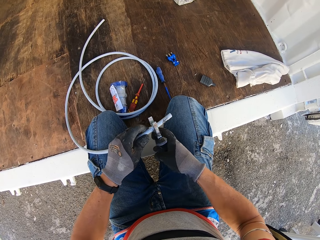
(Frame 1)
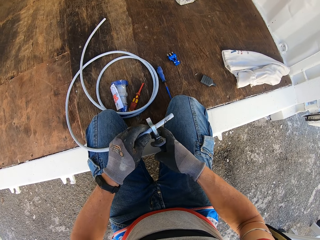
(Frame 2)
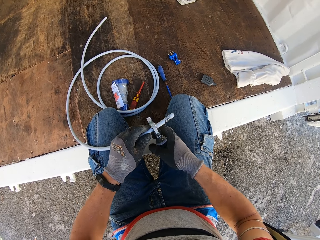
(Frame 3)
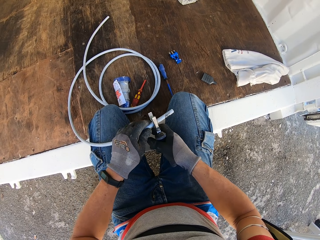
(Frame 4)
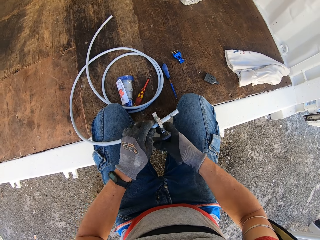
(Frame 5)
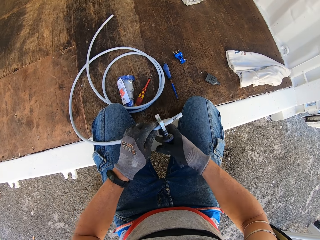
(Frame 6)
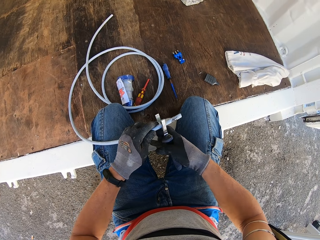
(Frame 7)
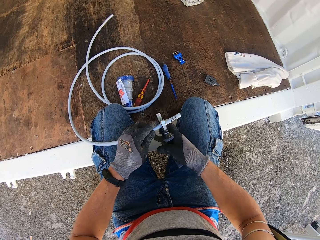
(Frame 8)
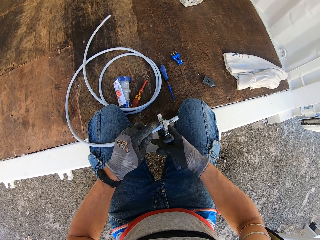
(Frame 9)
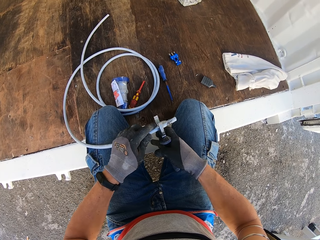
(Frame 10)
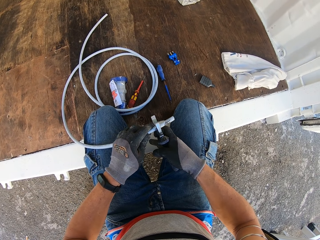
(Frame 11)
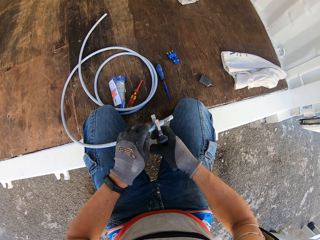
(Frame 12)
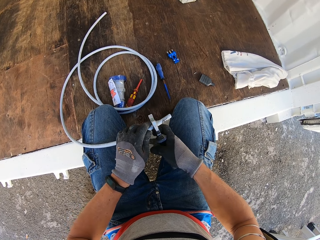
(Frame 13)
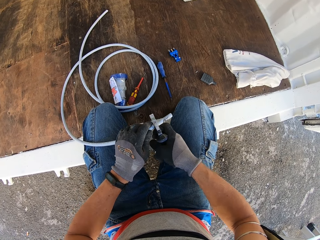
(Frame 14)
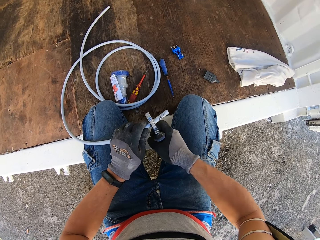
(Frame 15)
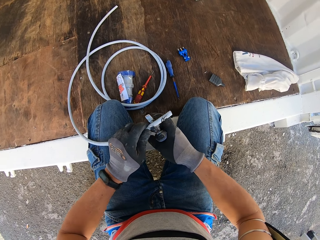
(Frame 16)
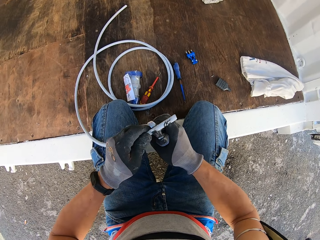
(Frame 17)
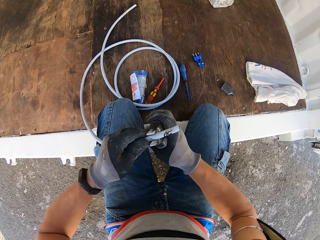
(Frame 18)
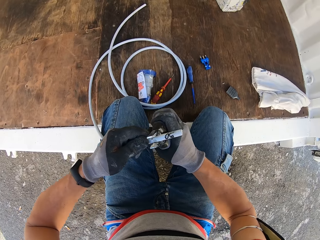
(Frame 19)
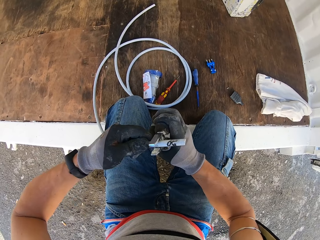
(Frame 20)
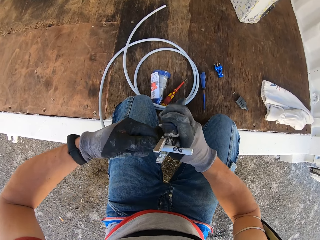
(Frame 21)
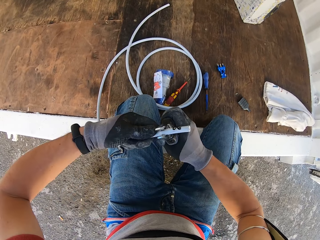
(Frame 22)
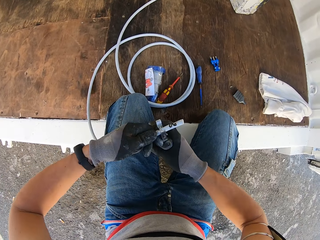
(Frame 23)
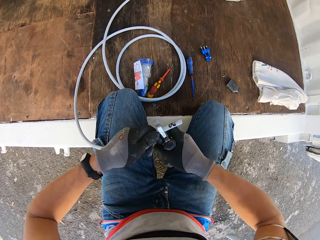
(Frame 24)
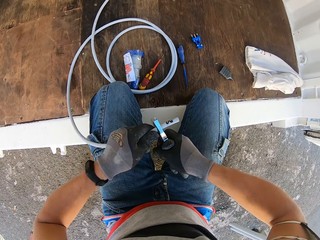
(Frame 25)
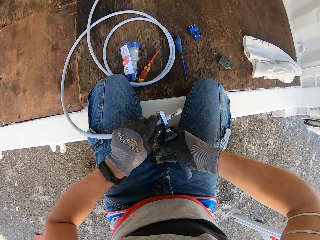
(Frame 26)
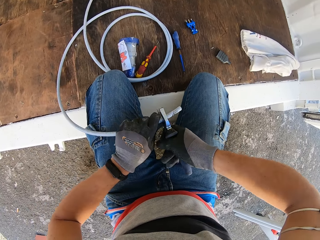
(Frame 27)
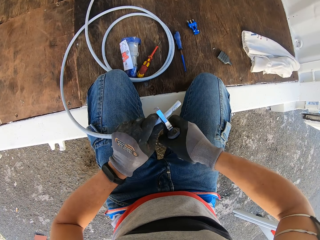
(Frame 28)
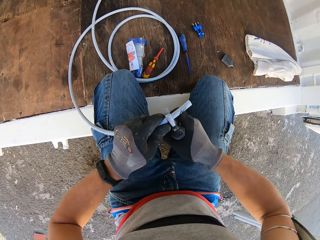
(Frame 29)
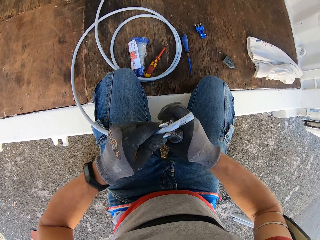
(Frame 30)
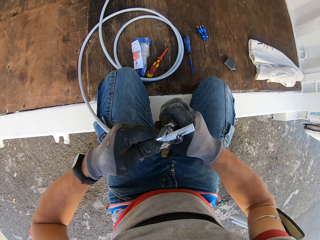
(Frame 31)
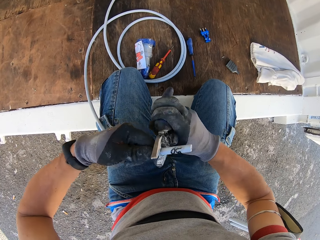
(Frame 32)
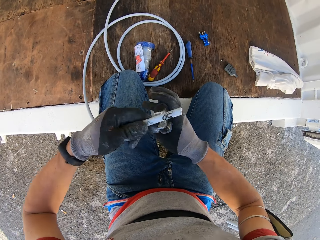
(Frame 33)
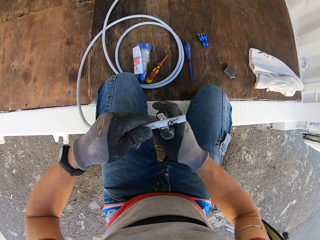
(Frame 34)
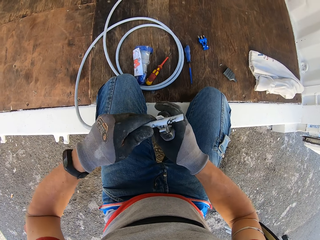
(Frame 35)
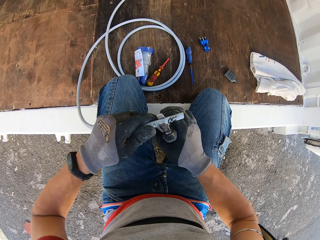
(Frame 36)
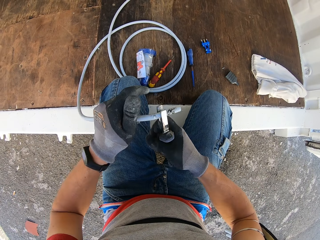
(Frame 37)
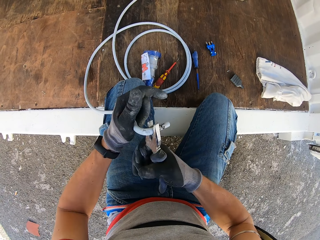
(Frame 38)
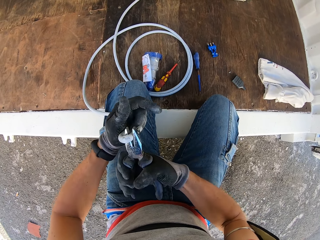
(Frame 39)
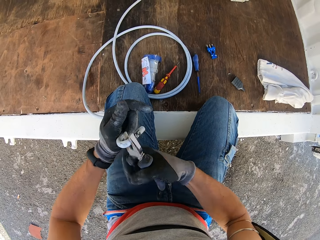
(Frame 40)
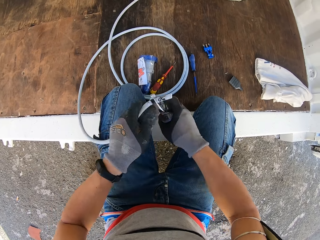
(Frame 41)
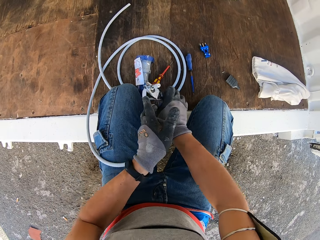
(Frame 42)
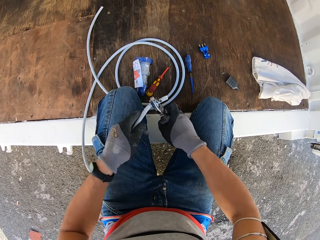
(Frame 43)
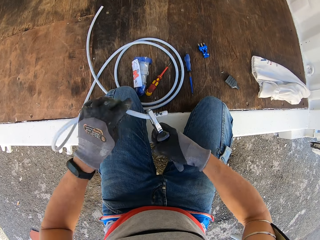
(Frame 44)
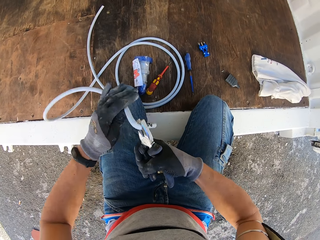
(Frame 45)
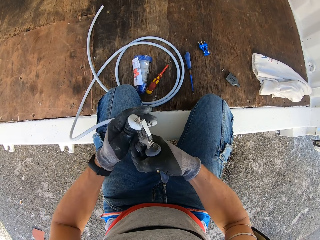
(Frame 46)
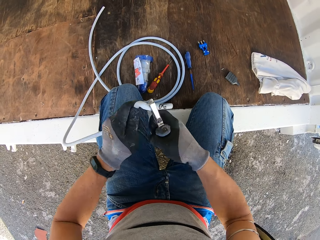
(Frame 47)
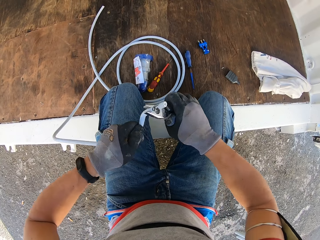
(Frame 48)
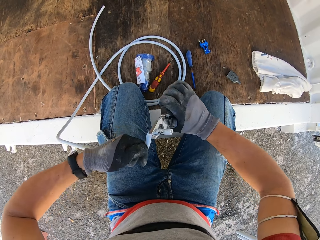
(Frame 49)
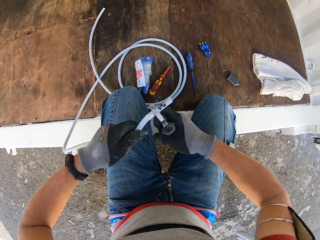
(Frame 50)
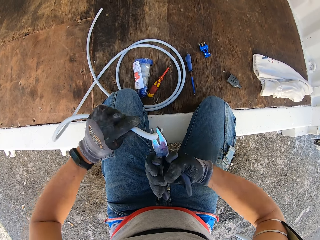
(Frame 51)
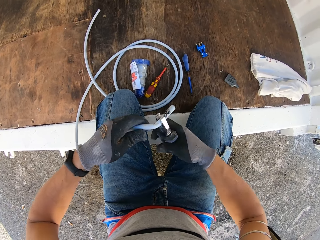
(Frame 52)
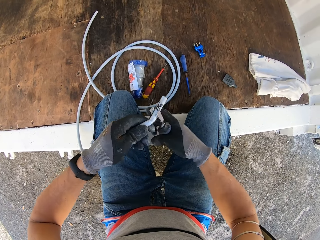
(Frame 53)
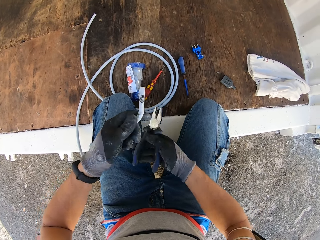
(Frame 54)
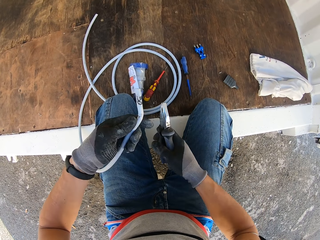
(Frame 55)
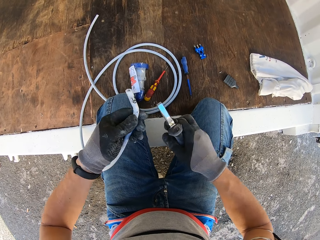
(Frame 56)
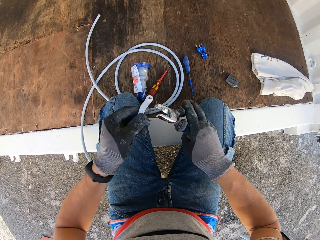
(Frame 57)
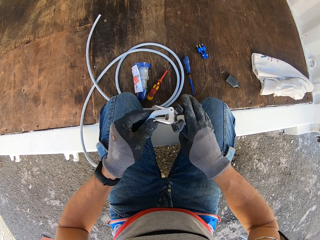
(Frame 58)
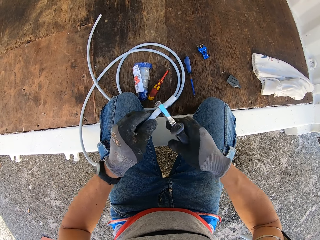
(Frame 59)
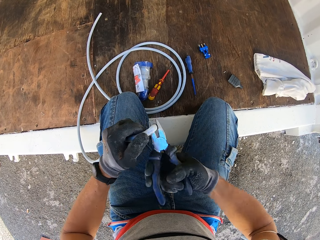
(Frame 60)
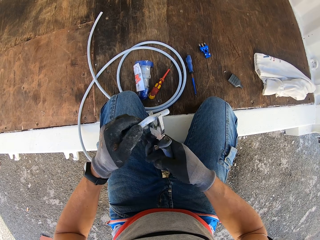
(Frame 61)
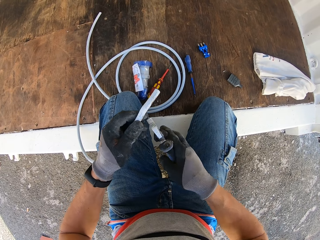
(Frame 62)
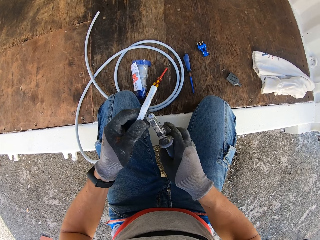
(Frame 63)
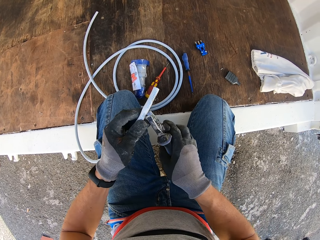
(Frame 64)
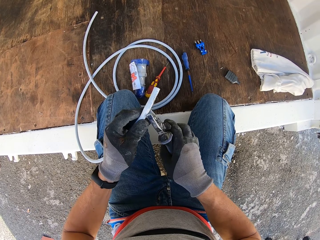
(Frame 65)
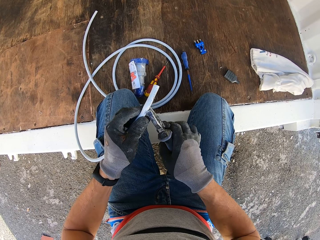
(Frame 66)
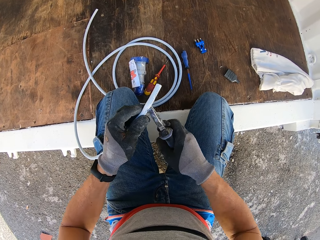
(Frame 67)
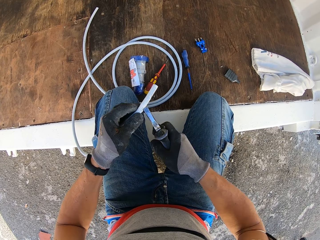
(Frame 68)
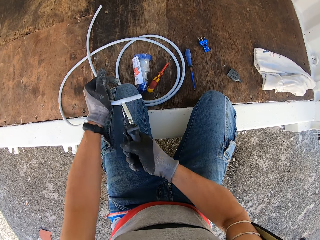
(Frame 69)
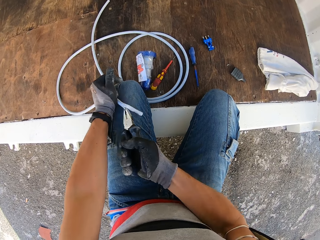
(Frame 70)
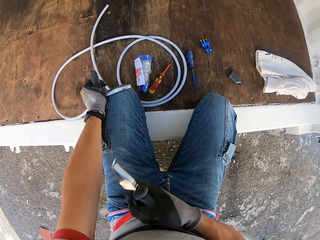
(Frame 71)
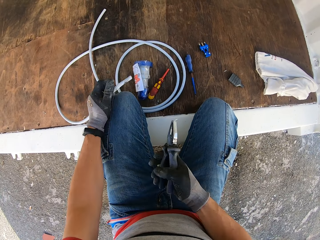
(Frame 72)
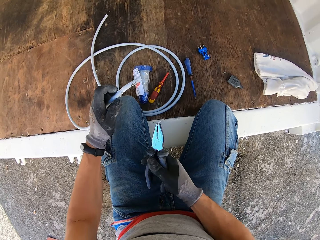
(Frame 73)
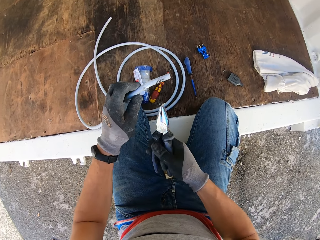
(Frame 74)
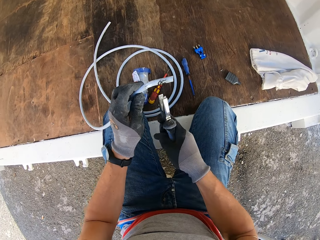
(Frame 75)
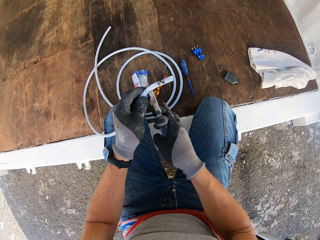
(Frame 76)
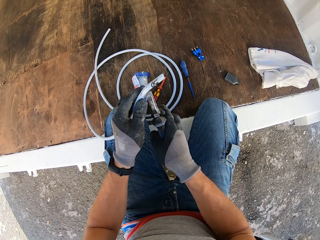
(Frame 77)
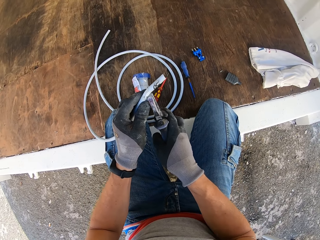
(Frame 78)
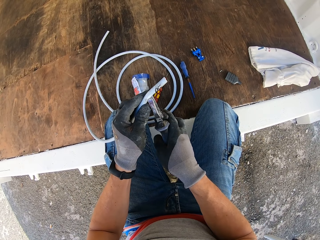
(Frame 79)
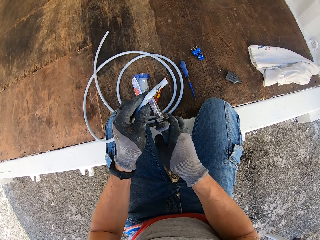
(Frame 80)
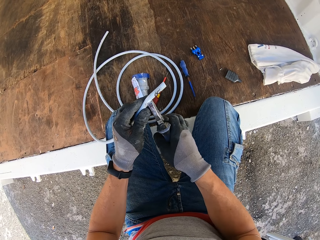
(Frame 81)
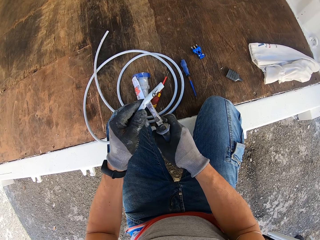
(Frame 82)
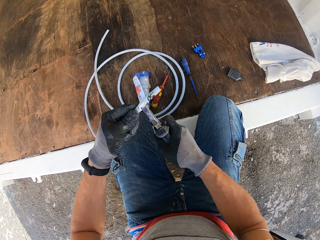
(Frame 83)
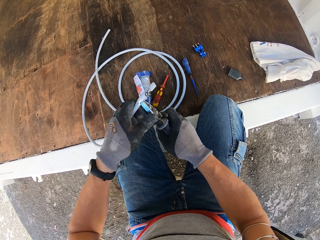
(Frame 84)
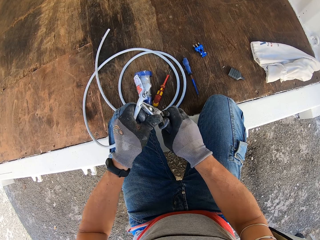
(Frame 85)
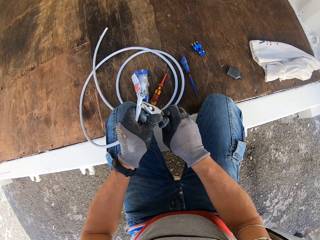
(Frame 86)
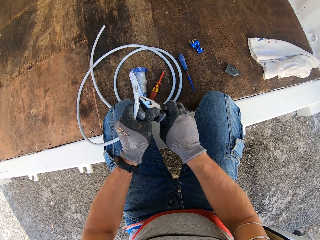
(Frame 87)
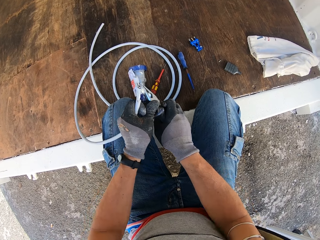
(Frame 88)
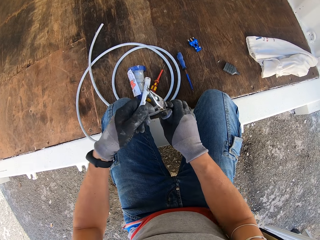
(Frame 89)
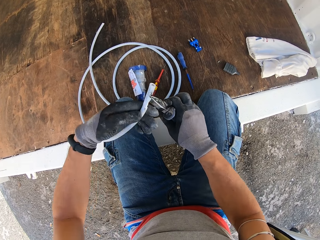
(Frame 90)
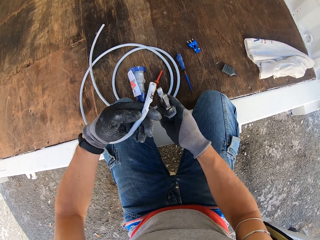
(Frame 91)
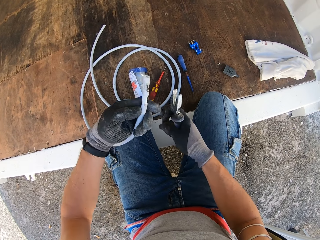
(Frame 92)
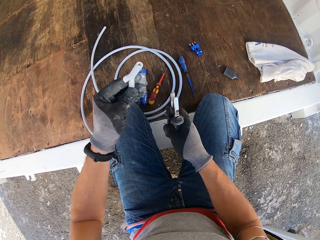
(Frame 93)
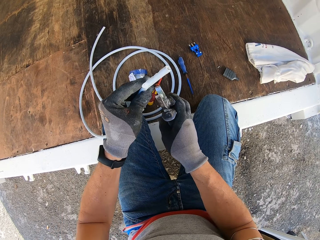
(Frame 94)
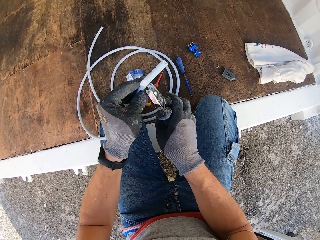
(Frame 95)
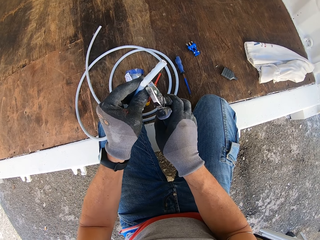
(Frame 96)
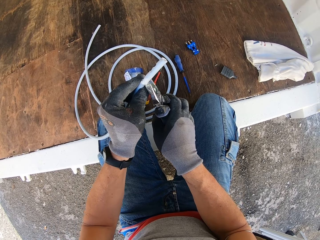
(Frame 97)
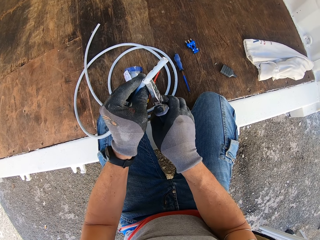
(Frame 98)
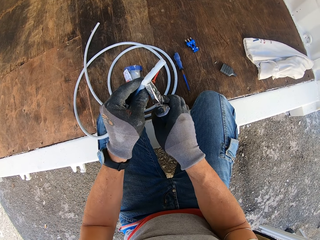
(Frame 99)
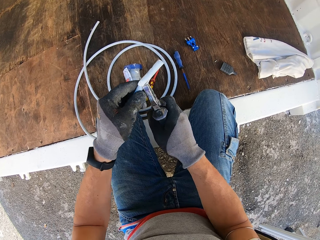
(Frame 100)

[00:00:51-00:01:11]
The camera wearer strips the cord with the pliers. They cut the cable. They fold the cable, move the spanner away from the cable, and fold the cable. They cut part of the cable. They do it again. They turn the cable.

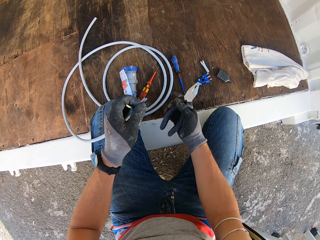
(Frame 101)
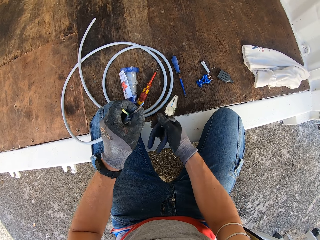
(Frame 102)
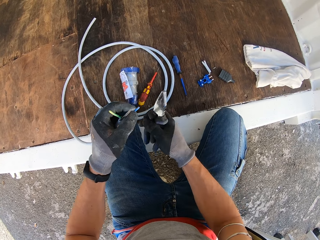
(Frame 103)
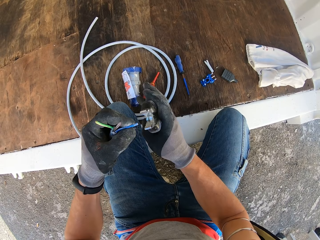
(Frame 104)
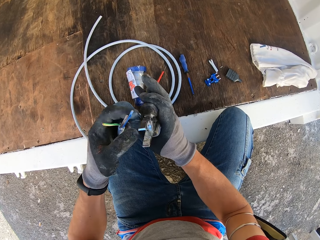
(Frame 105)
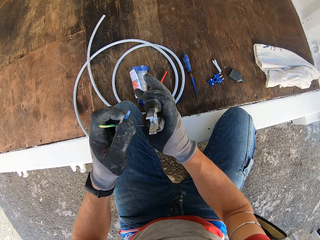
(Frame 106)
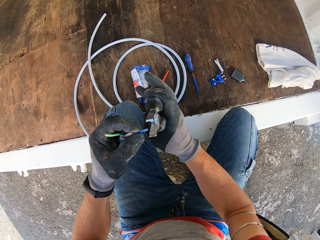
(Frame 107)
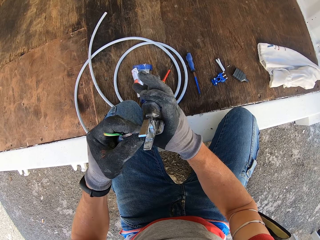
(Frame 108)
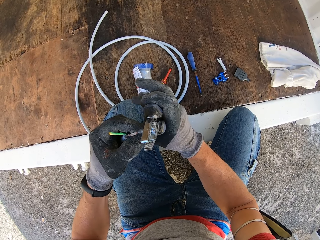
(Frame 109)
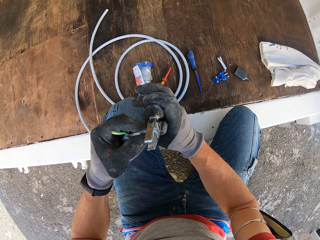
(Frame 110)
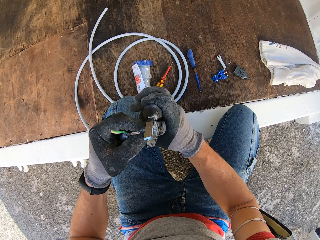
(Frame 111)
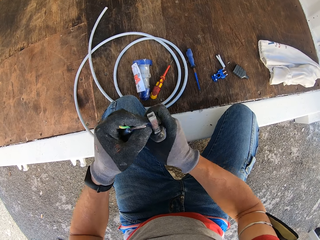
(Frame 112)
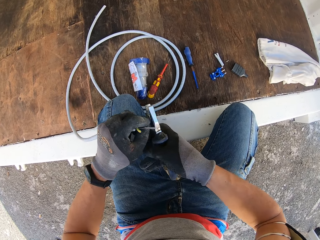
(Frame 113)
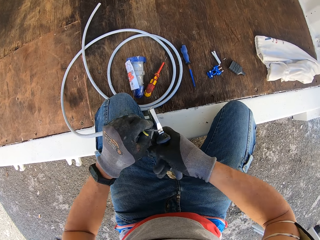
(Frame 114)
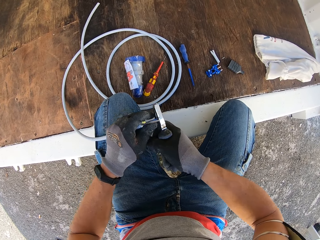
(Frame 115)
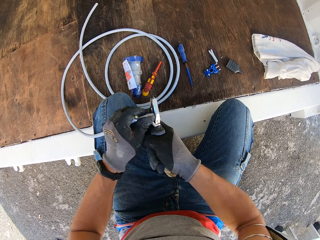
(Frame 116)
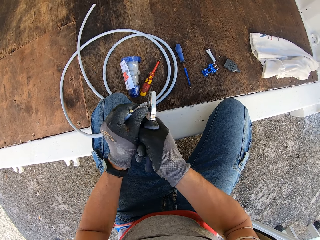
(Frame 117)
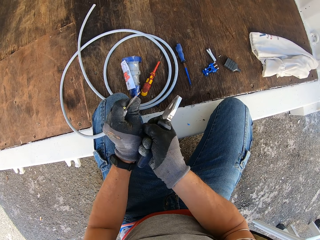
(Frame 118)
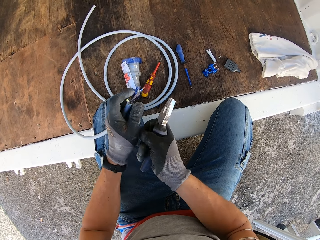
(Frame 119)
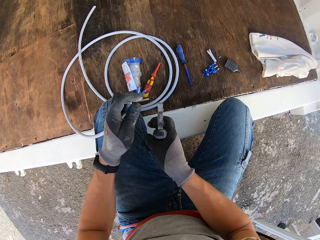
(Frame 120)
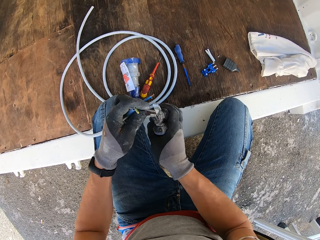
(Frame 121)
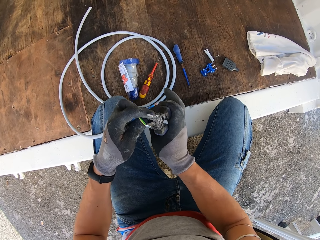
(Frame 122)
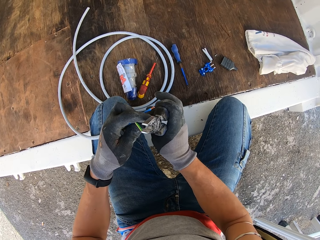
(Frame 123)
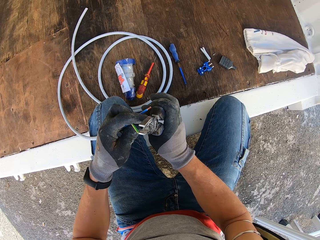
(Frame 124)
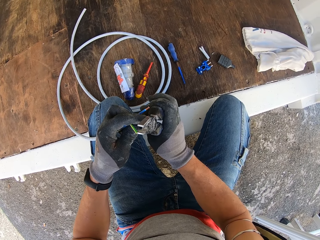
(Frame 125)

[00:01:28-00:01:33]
The camera wearer picks up the pliers from the container. They strip a wire with the pliers. They cut part of the cable and twist part of the cable.
